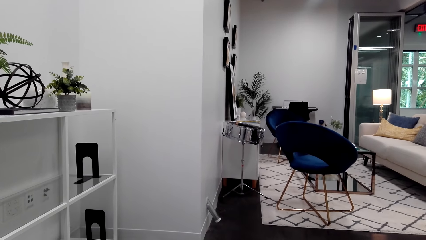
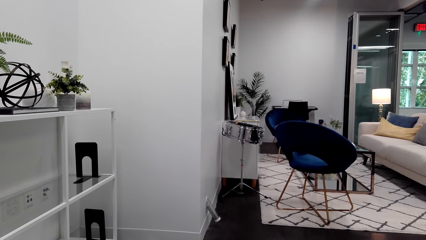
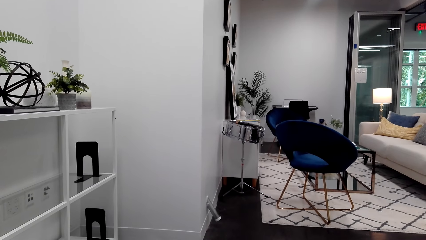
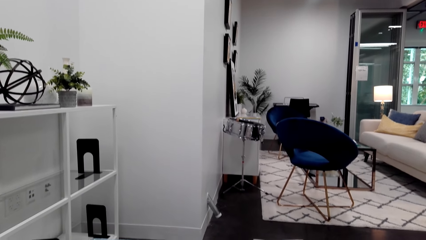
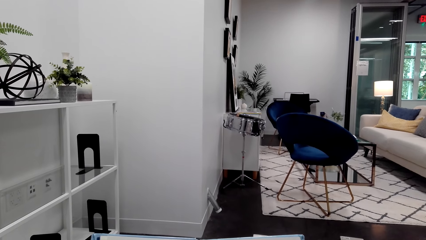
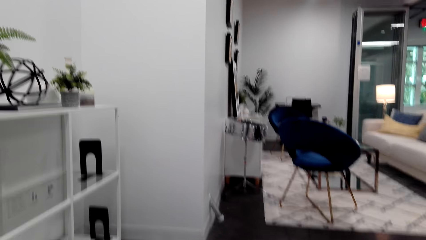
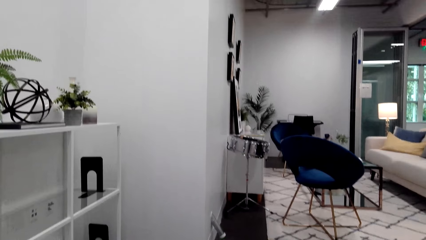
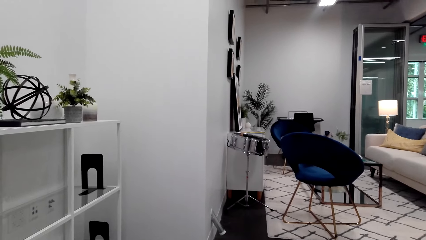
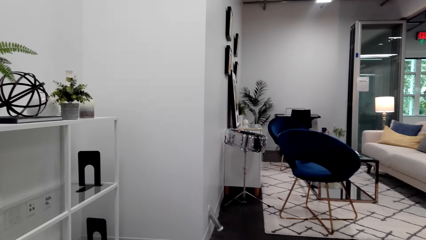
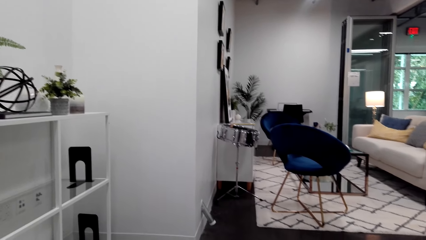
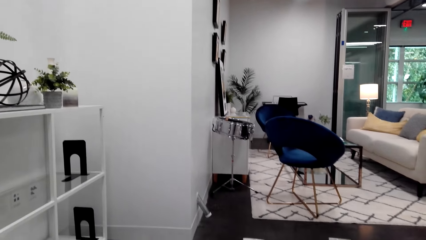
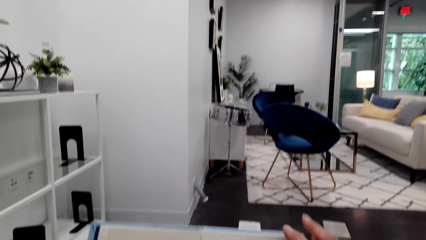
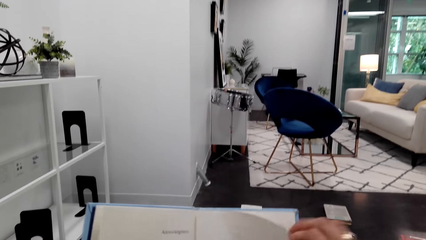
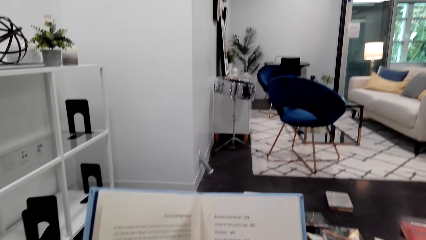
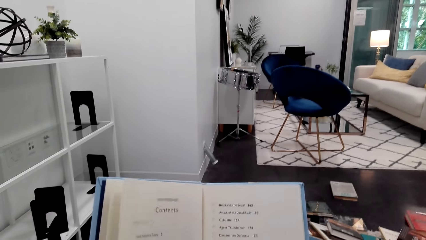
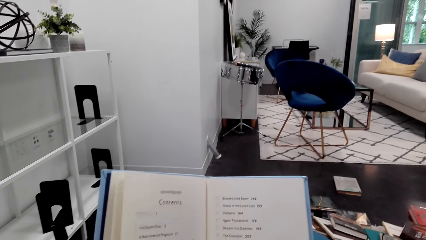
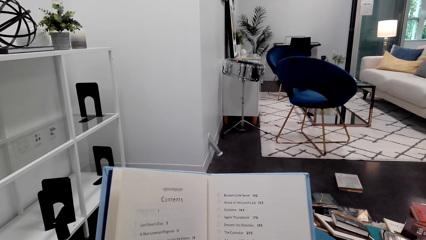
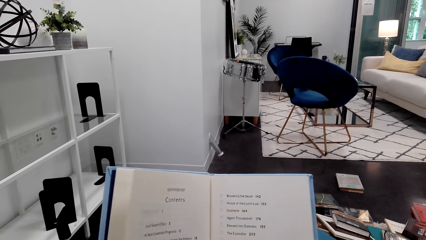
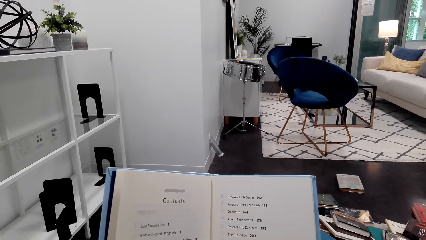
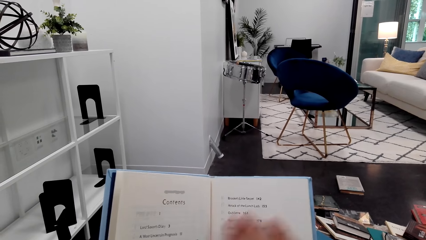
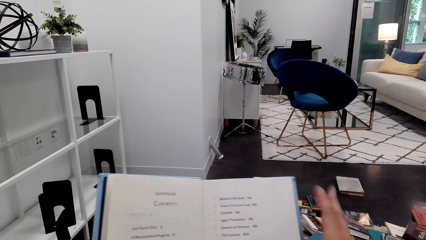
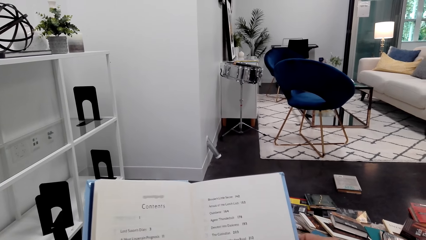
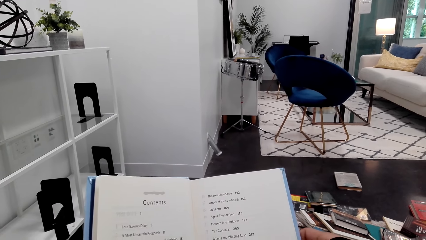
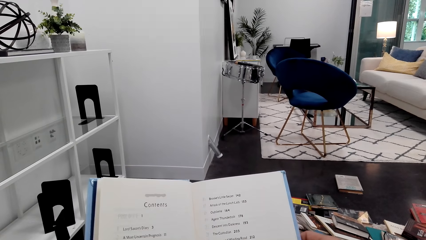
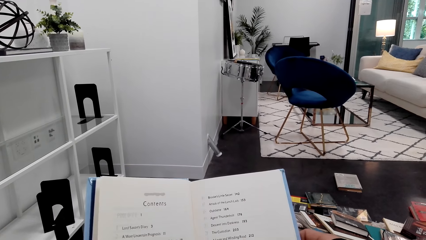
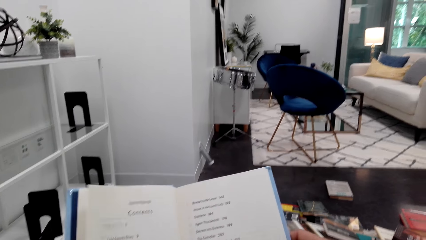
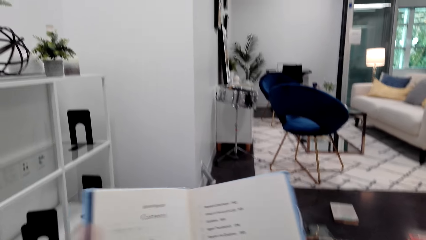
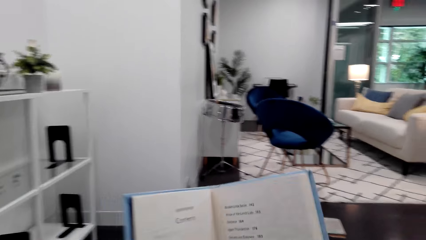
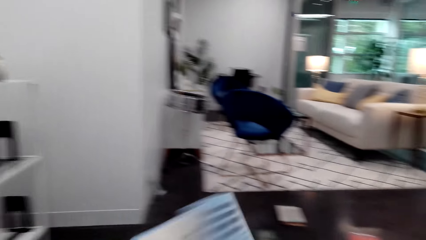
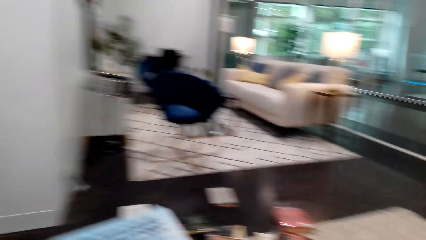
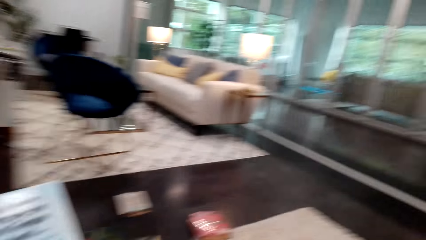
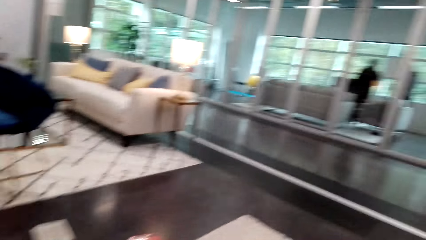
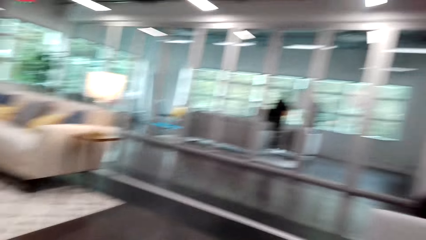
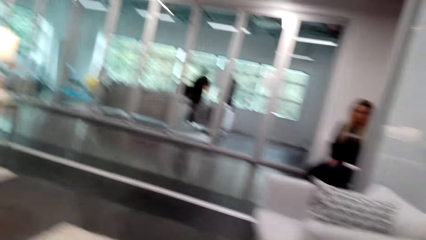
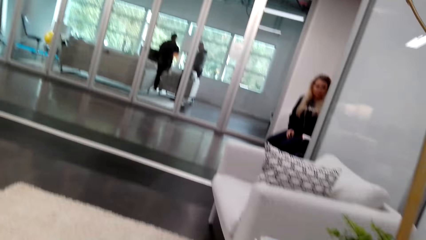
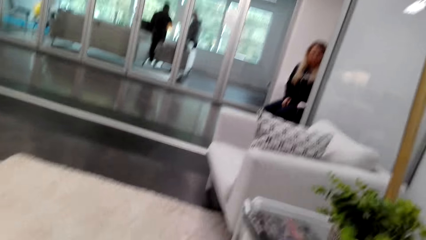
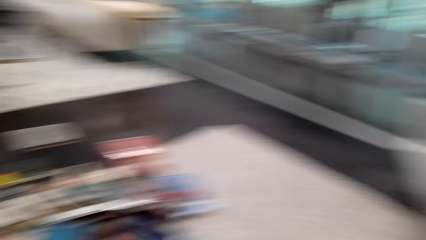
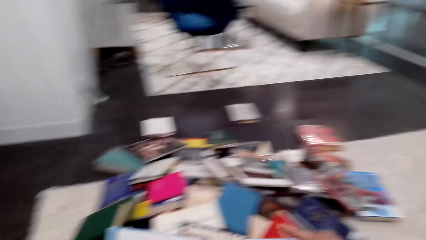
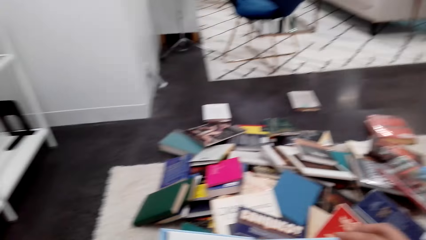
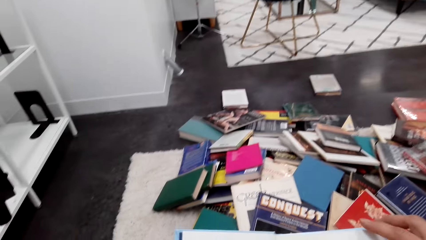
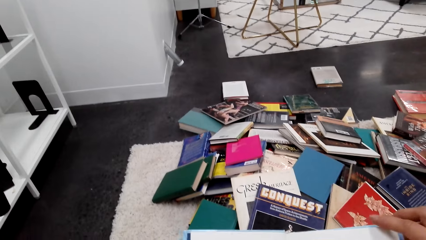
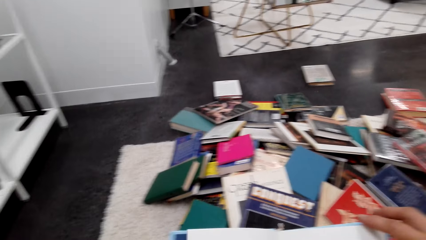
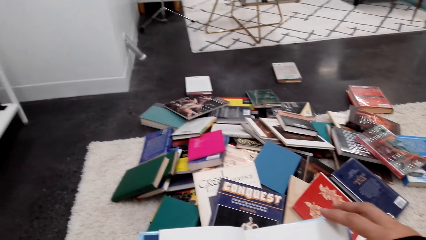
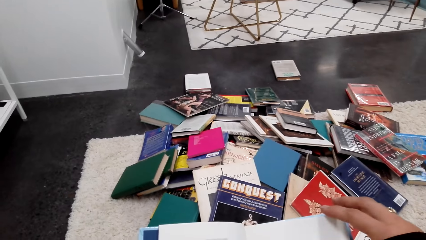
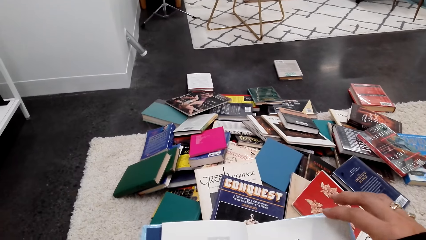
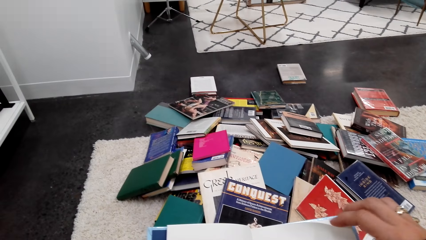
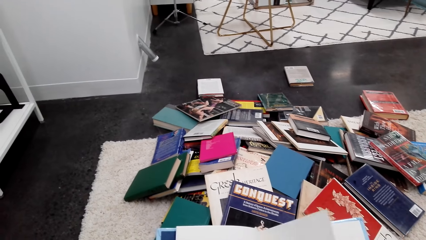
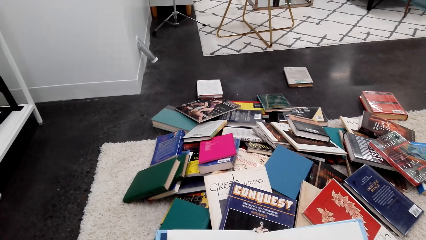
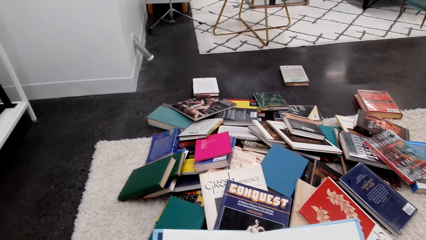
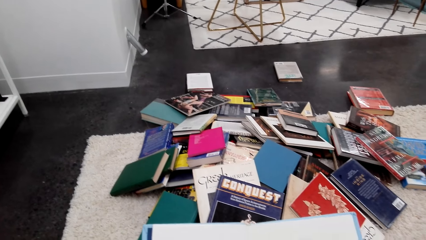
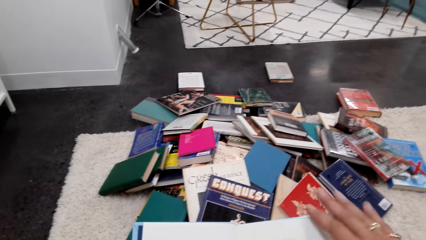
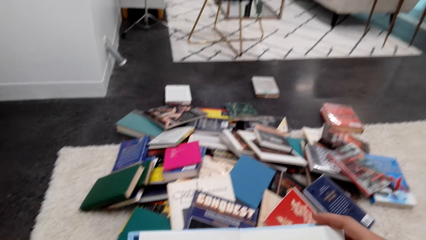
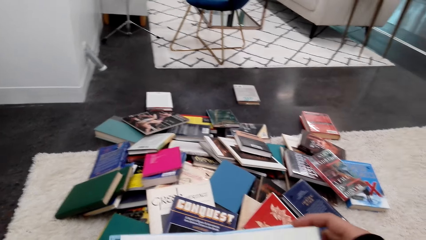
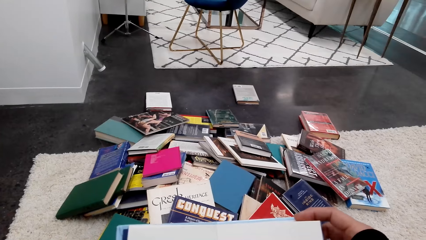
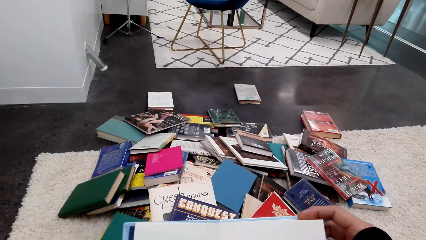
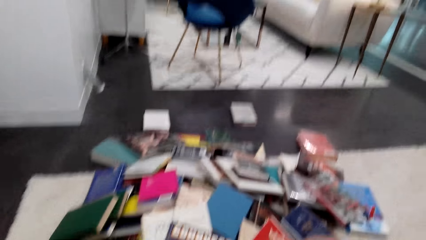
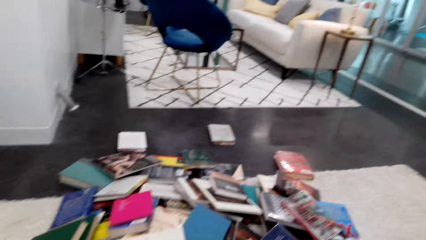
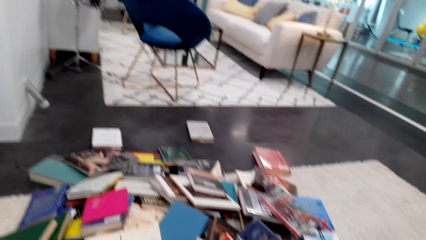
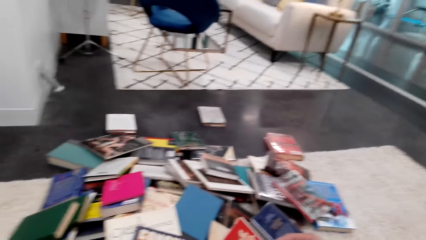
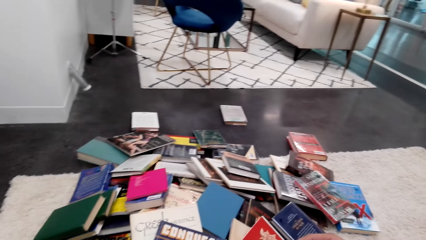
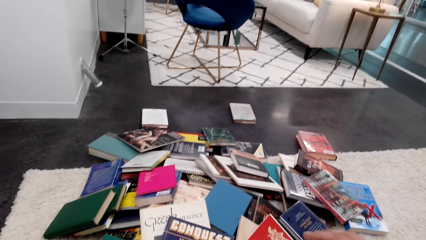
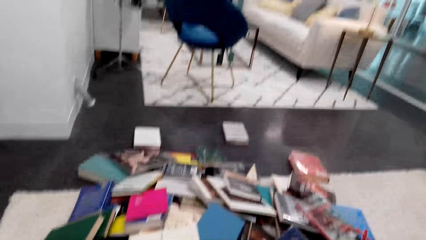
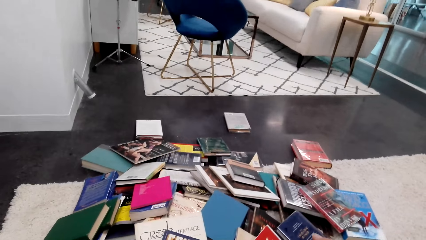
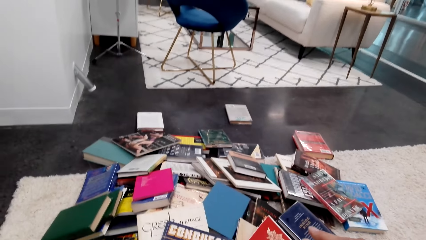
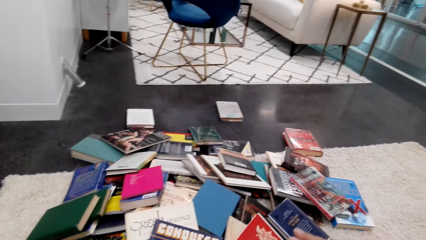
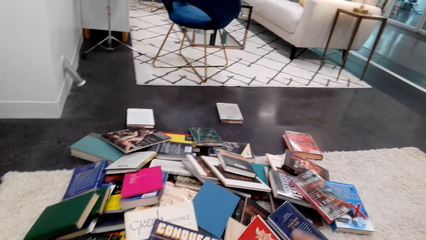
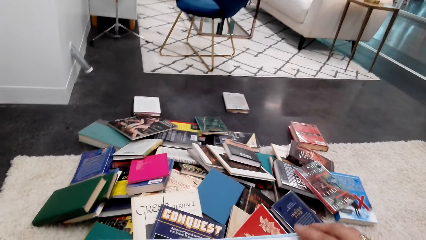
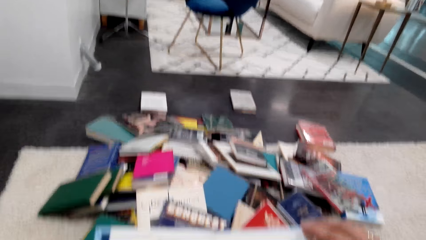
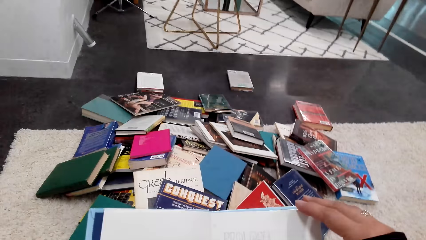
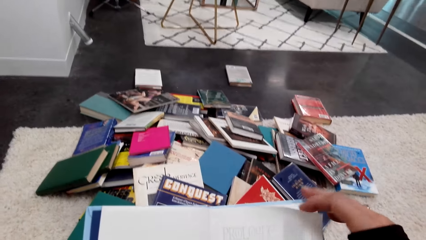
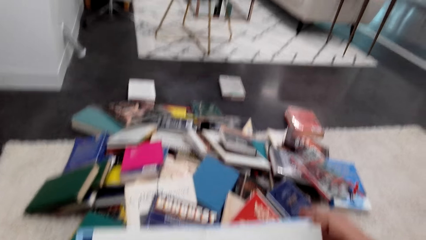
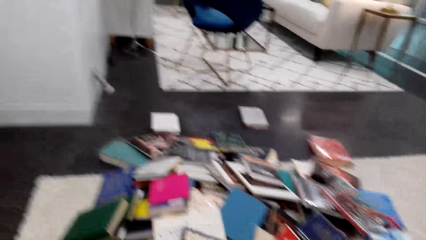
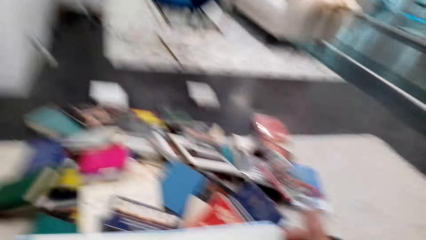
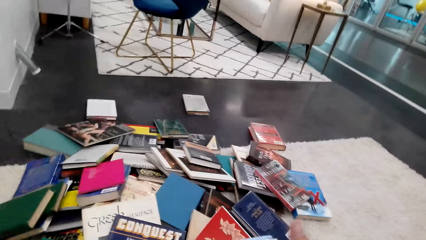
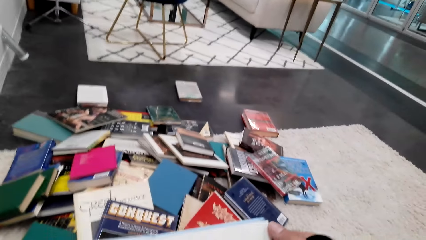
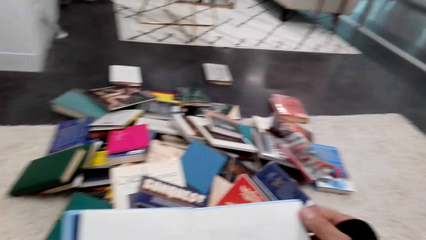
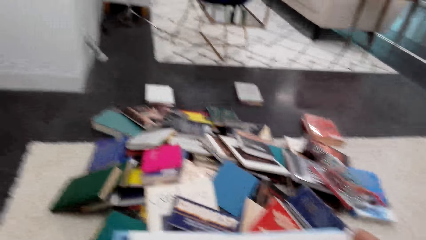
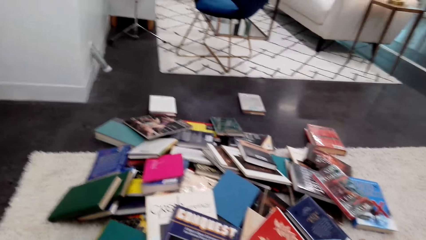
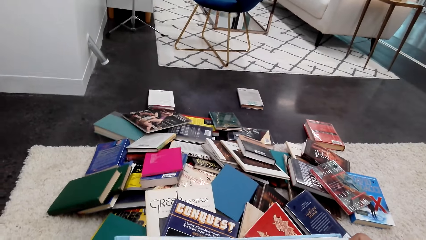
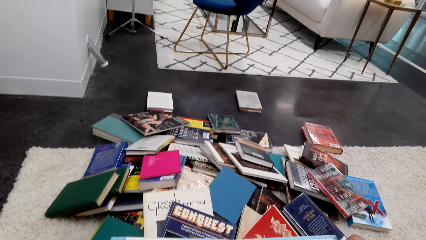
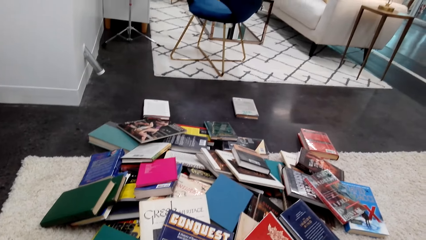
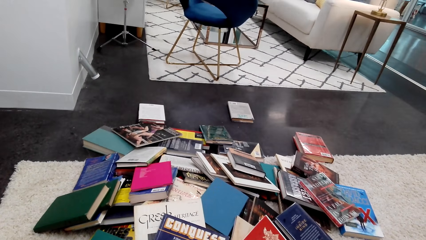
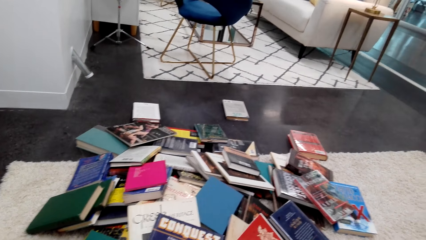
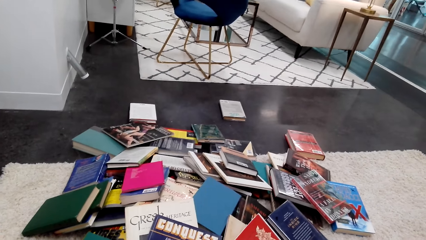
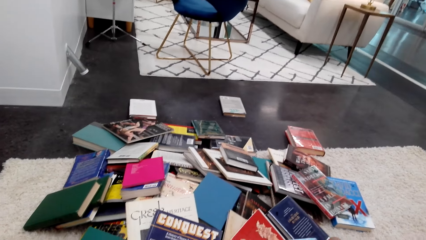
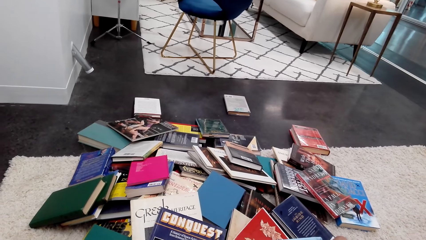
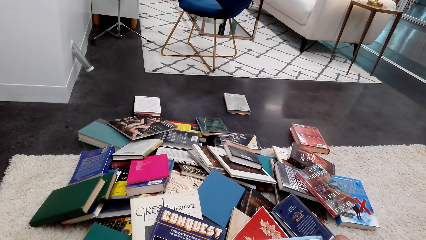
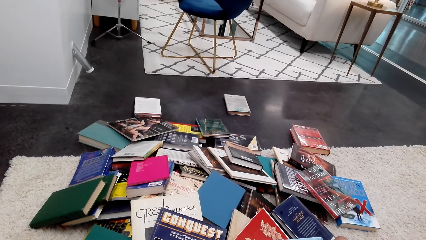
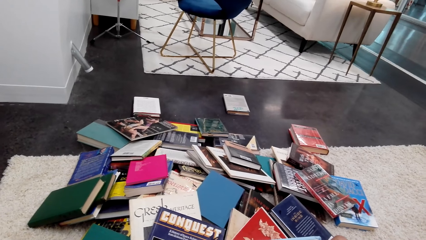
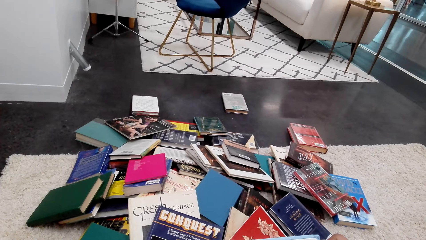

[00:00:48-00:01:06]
The camera wearer reads the book. They turn the page of the book with the right hand. They move the hand. They close the book. They stare at the floor. They open the book. They hold the page of the book with the right hand. They turn the page of the book with the right hand. They move the hand. They stare at the book. They talk to someone. They hold the page of the book with the right hand. They move the hand. They stare at the book.
